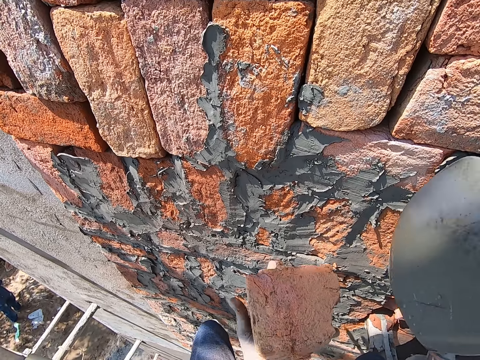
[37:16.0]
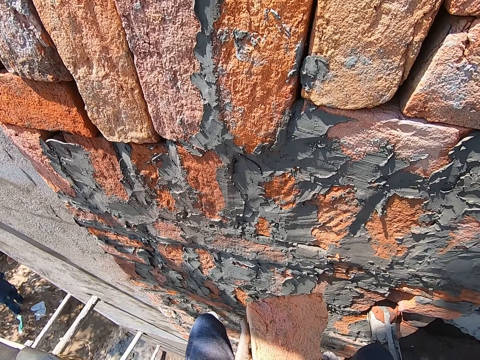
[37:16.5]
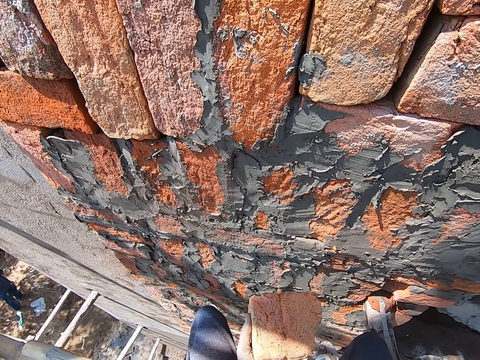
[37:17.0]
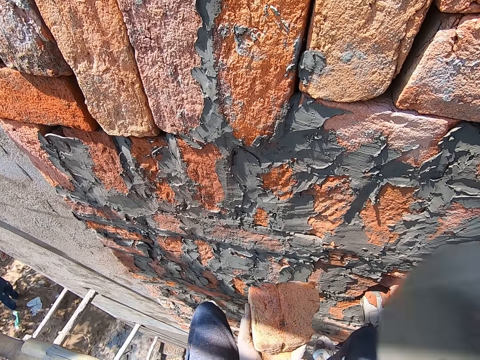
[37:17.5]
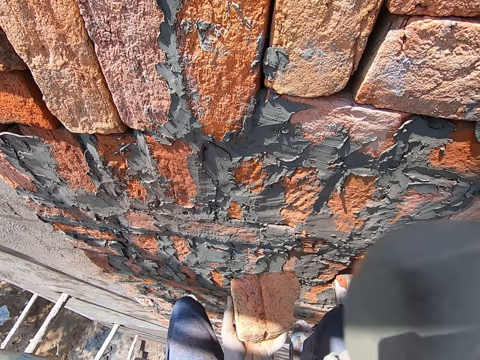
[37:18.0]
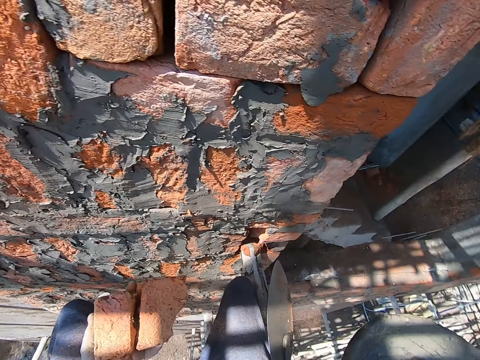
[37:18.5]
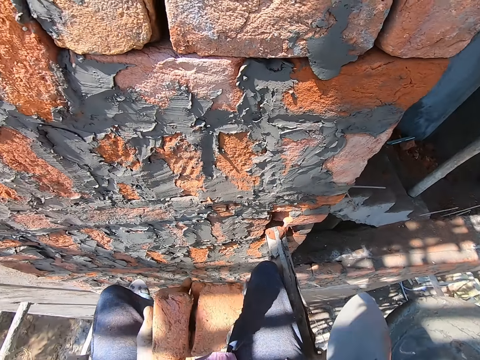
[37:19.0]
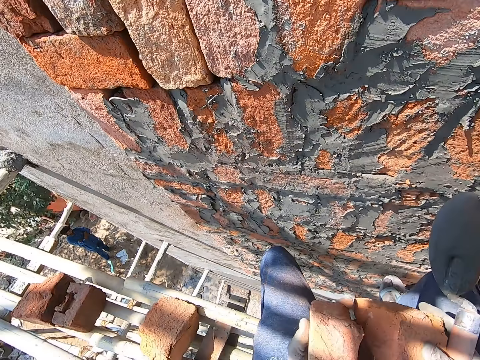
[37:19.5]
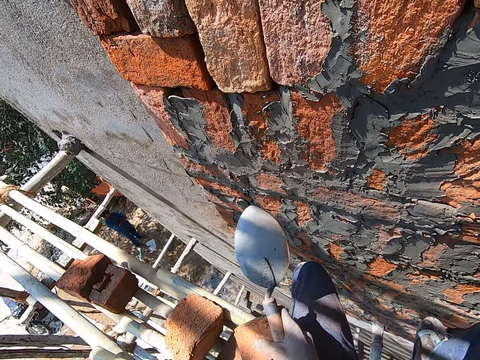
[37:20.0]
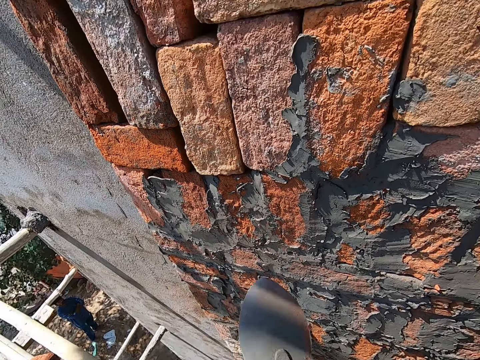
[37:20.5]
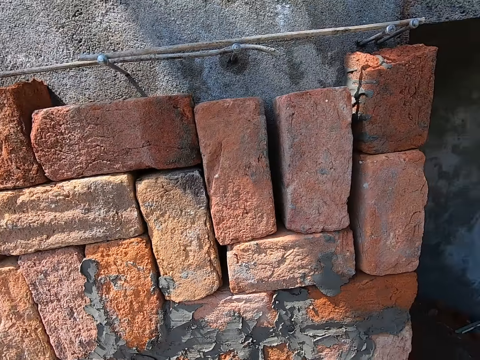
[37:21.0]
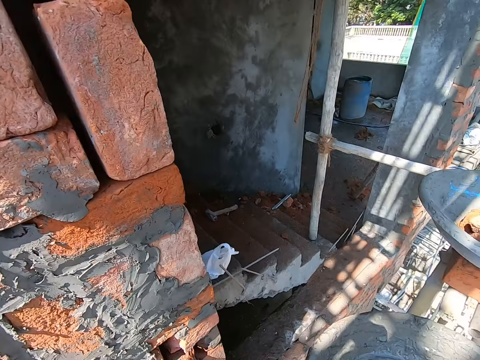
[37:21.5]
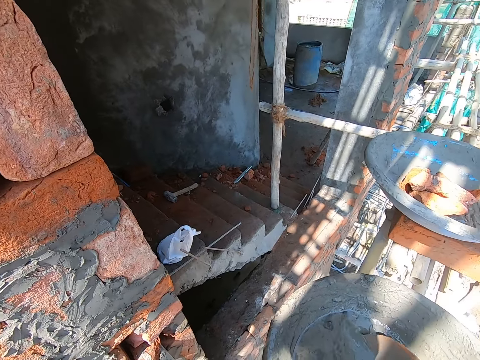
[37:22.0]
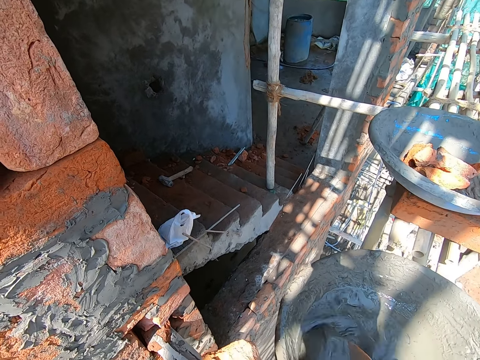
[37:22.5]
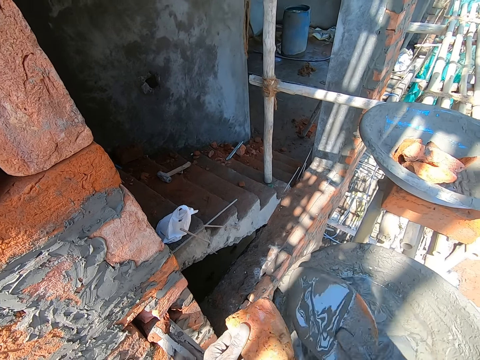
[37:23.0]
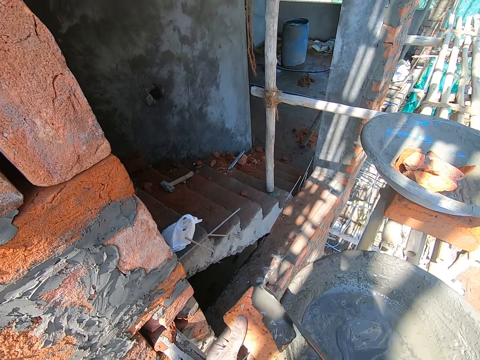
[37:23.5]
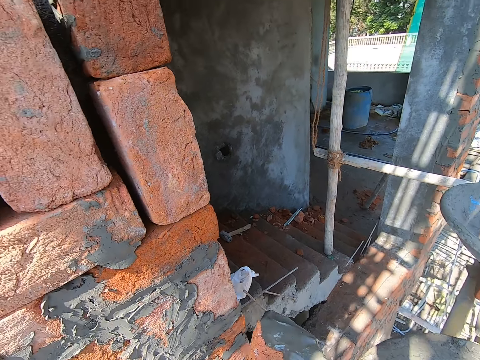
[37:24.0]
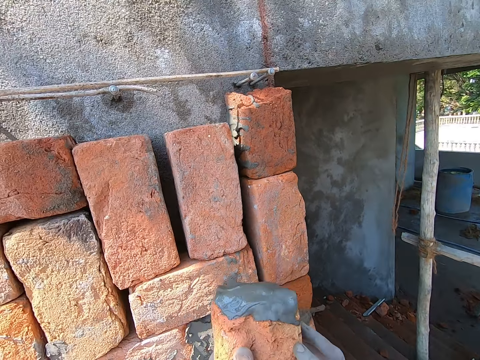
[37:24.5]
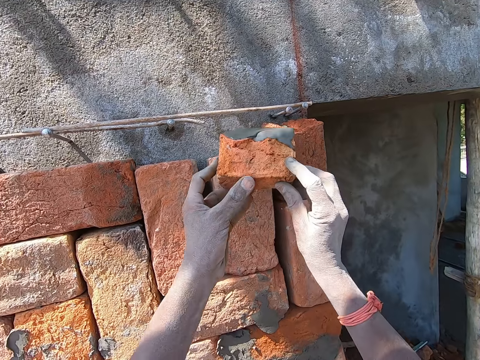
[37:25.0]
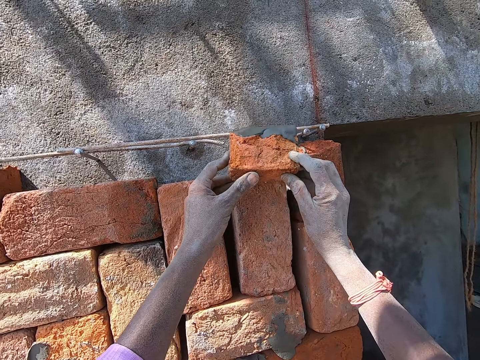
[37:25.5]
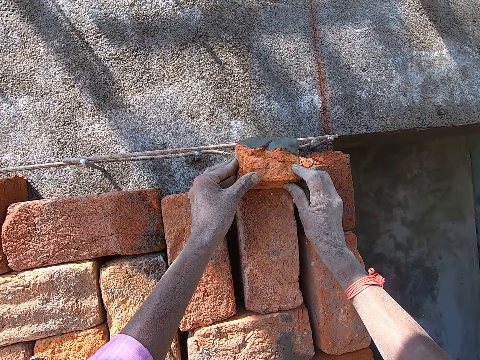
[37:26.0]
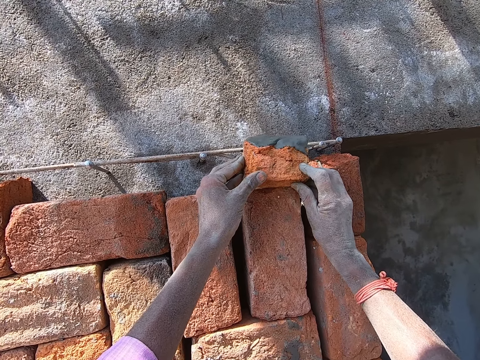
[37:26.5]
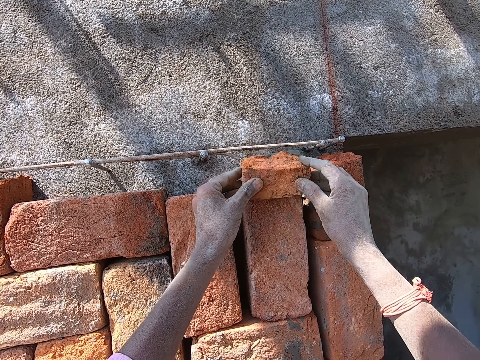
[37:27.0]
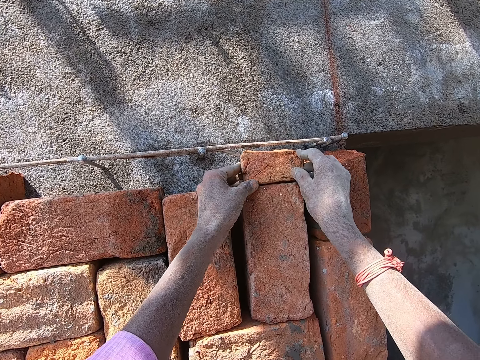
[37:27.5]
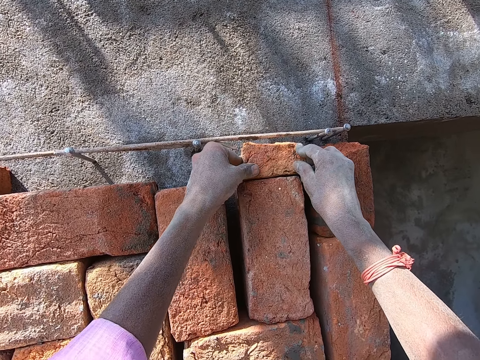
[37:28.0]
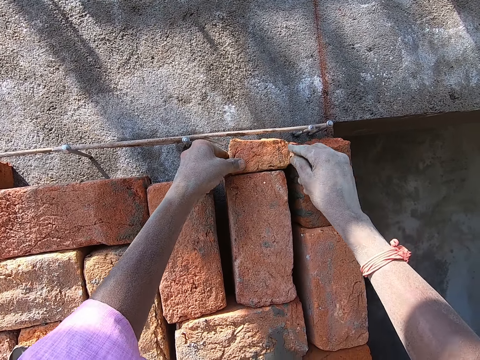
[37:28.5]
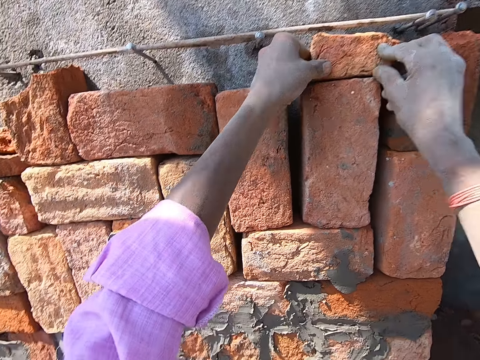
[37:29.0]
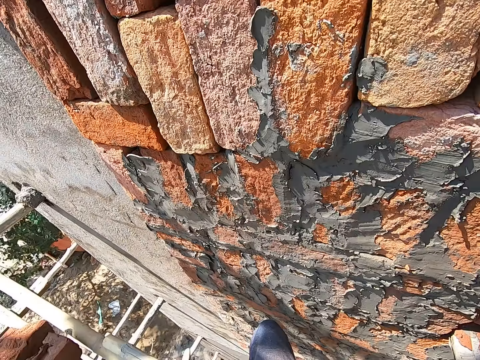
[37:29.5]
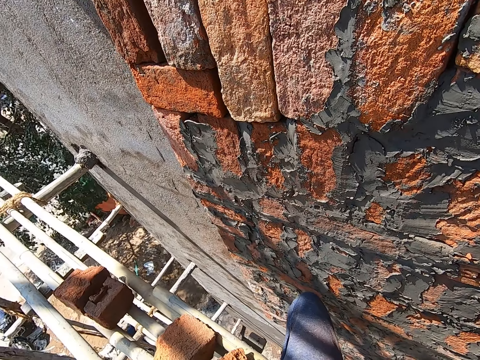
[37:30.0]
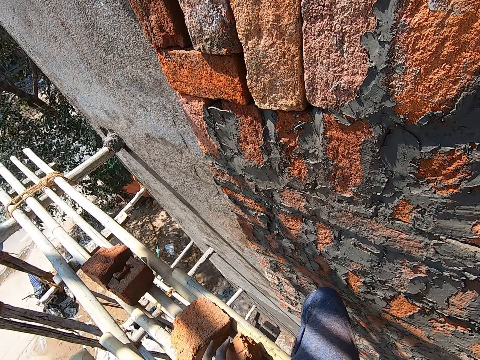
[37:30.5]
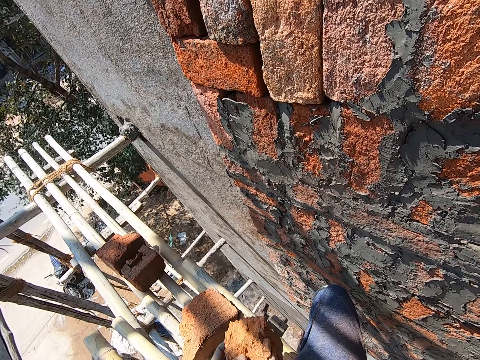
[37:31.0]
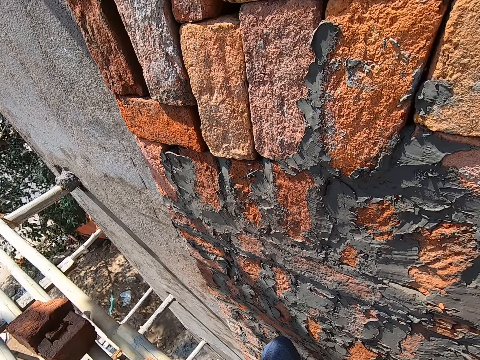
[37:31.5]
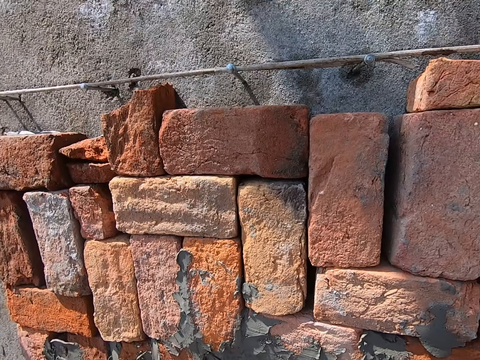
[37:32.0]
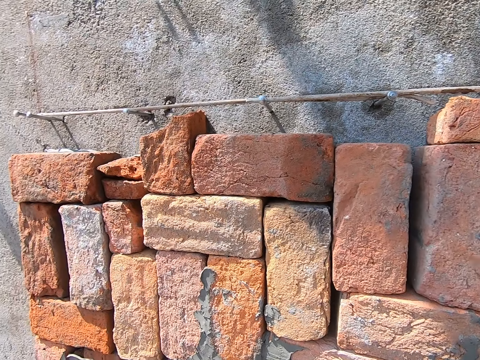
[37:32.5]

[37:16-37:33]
The camera wearer breaks the brick. He moves the trowel. He takes the brick from his left hand with his right hand. He drops the brick on the ground with his right hand. He takes the cement from the pan on the bamboo sticks with the trowel in his right hand. He pours the cement on the brick in his left hand with the trowel in his right hand. He holds the brick with both hands. He places the brick on a brick on the wall with his right hand. He picks the brick from the bamboo sticks with his left hand.

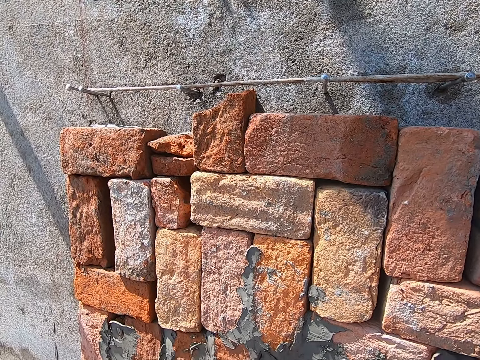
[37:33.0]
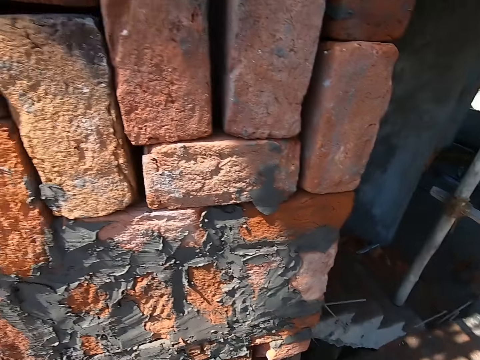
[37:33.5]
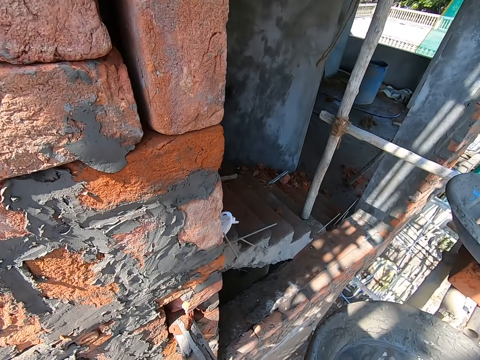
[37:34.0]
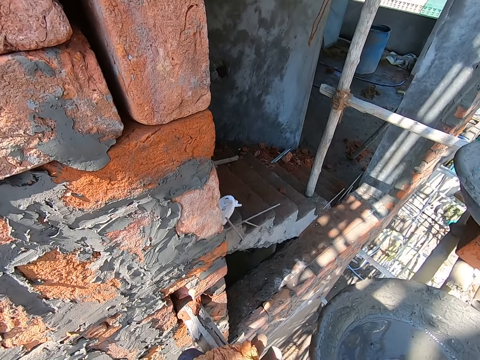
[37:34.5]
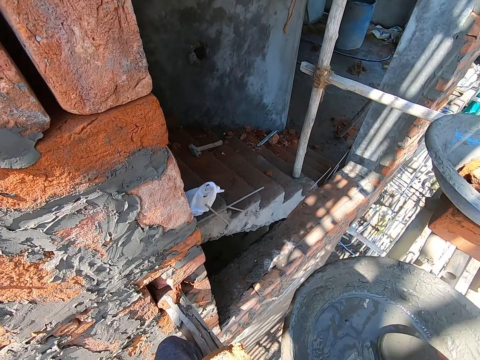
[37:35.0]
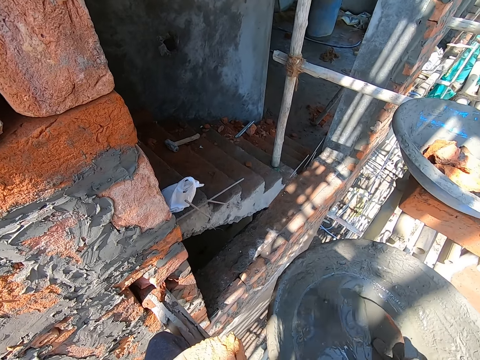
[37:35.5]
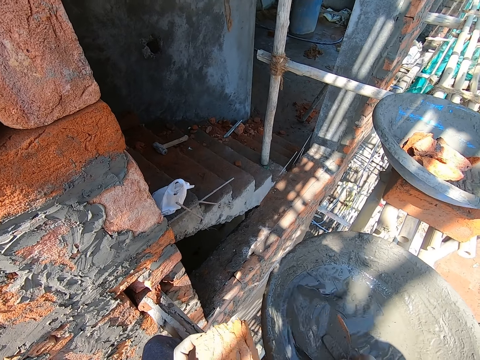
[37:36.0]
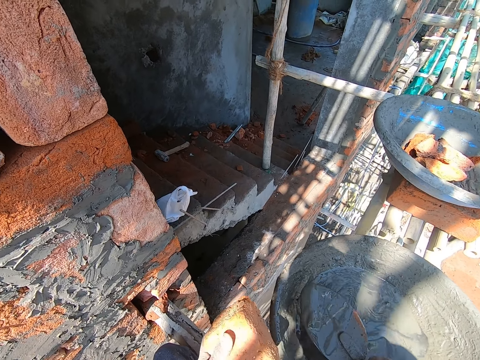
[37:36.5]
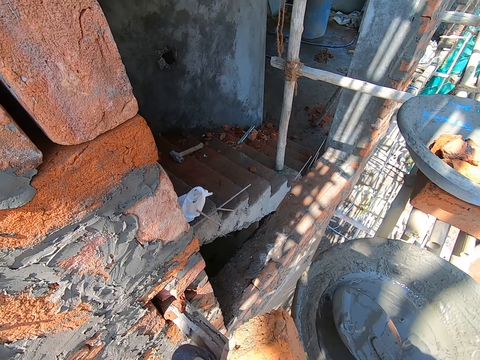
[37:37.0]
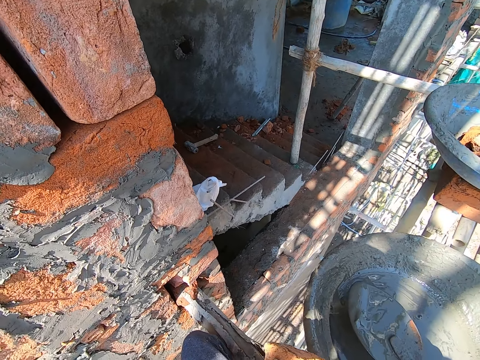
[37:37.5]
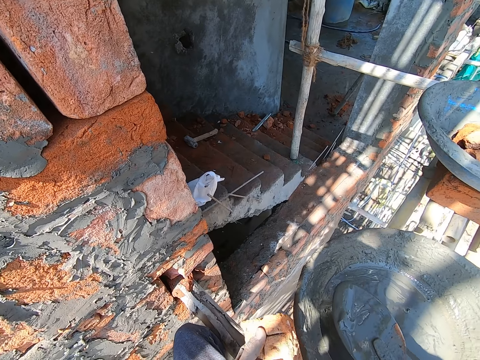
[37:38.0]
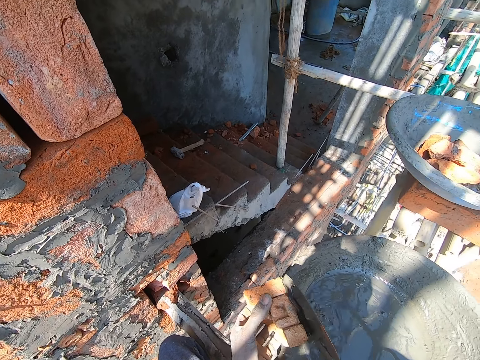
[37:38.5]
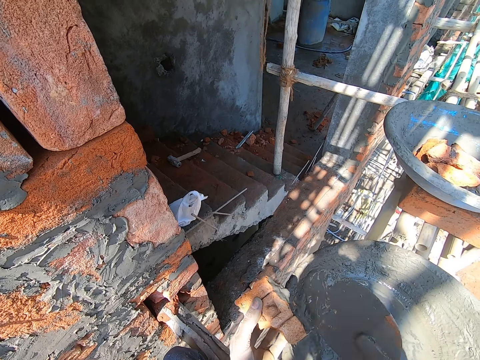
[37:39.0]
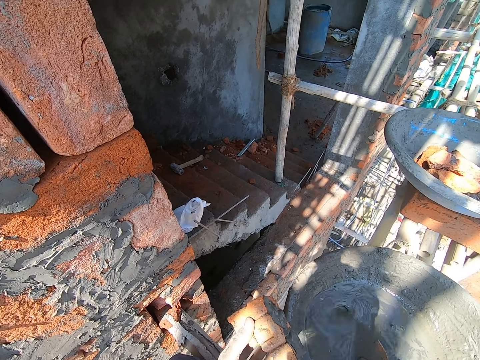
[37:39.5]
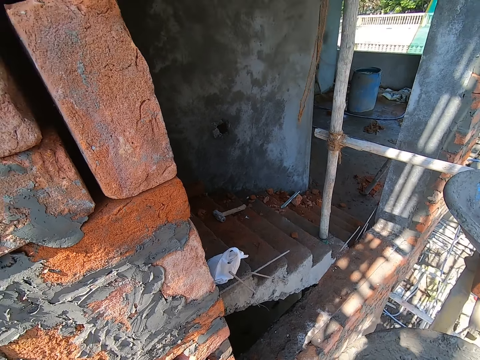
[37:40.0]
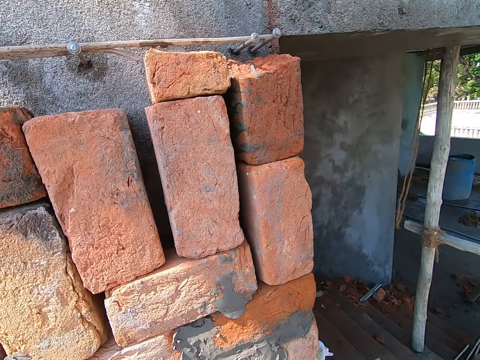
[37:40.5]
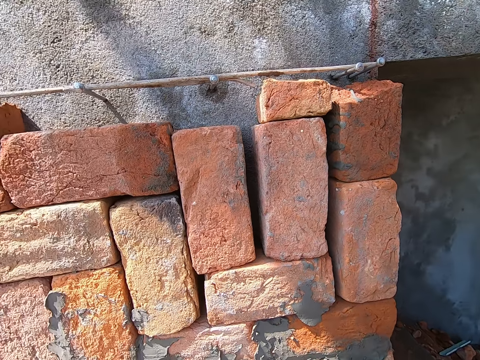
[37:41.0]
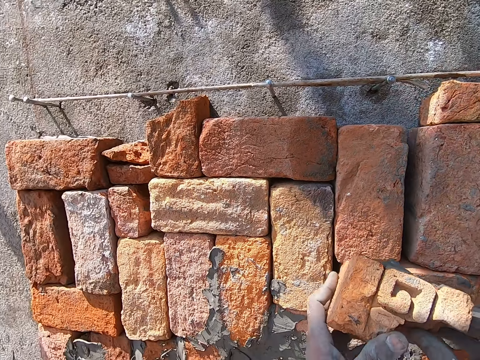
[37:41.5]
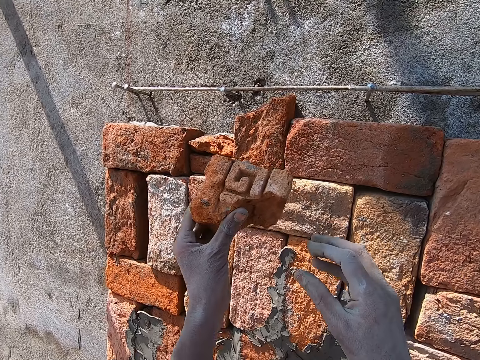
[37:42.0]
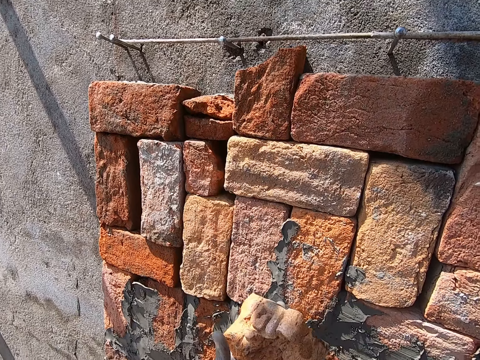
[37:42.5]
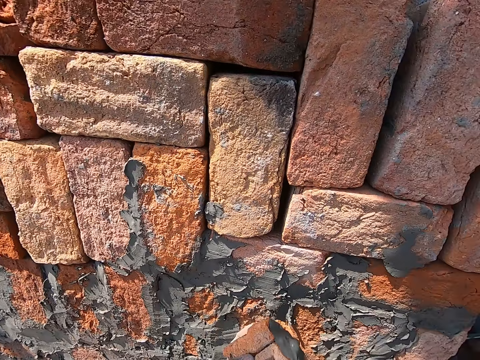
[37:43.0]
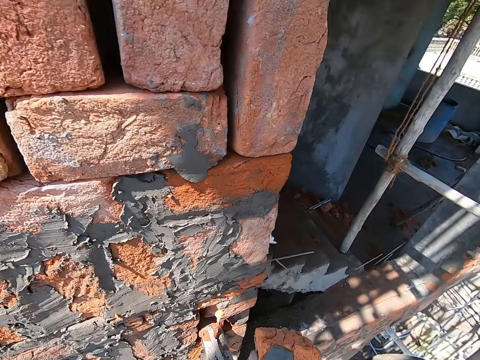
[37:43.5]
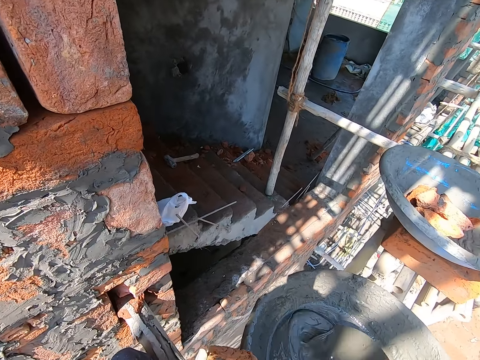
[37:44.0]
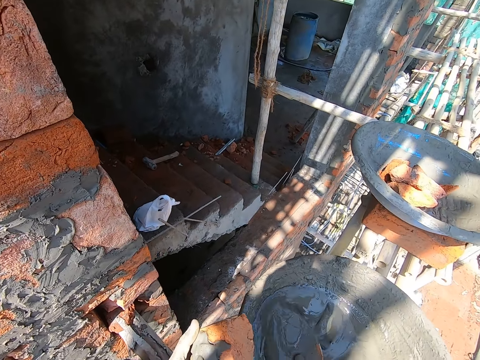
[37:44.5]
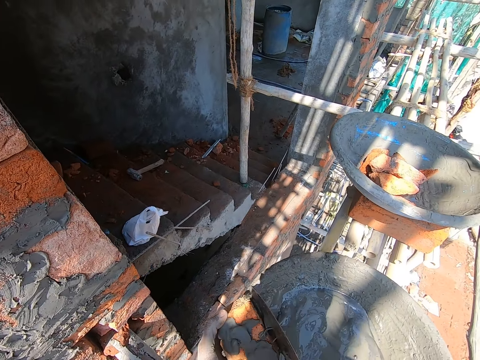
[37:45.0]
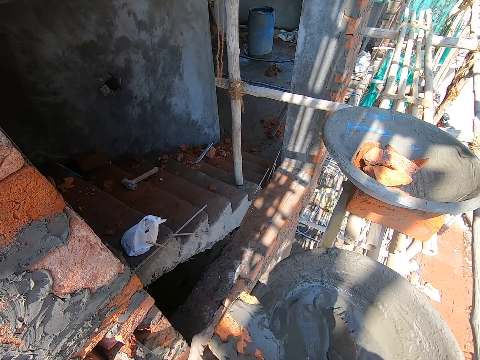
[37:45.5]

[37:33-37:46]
The camera wearer takes the cement from the pan on the bamboo sticks with the trowel in his right hand. He pours the cement on the brick in his left hand with the trowel in his right hand. He takes the cement from the pan on the bamboo sticks with the trowel in his right hand. He holds the brick with both hands. He holds the brick with his left hand. He takes the cement from the pan on the bamboo sticks with the trowel in his right hand. He takes the cement again. He pours the cement on the brick in his left hand with the trowel in his right hand. He takes the cement from the pan on the bamboo sticks with the trowel in his right hand.
